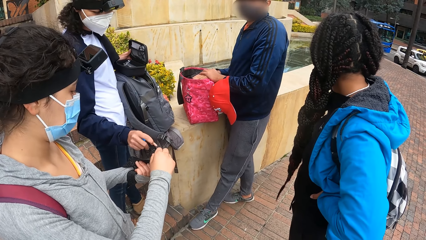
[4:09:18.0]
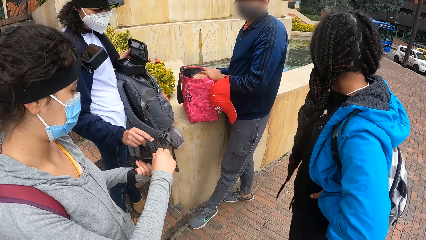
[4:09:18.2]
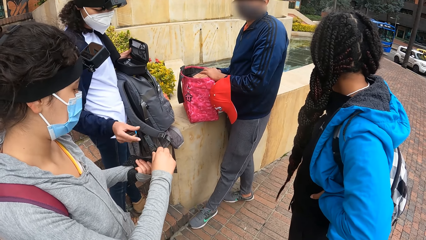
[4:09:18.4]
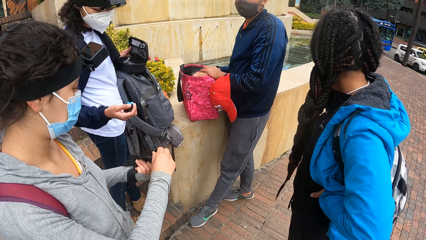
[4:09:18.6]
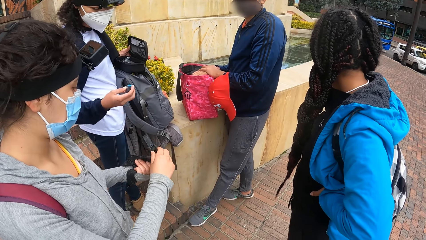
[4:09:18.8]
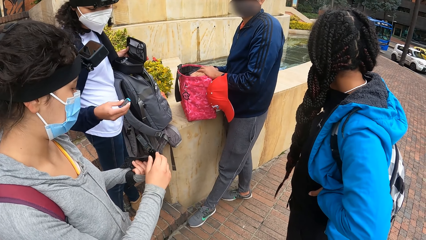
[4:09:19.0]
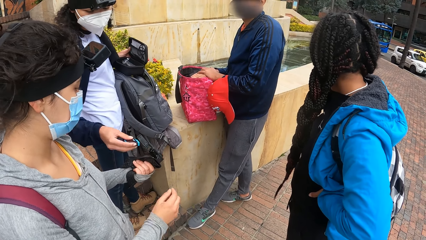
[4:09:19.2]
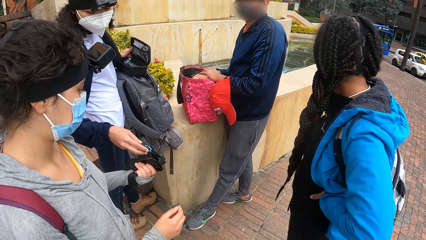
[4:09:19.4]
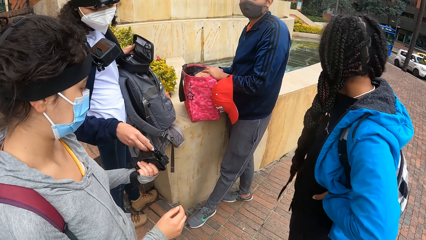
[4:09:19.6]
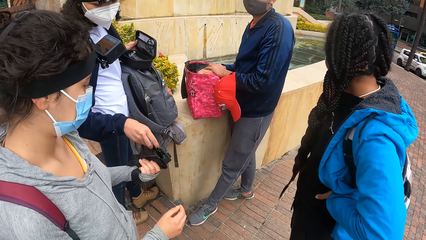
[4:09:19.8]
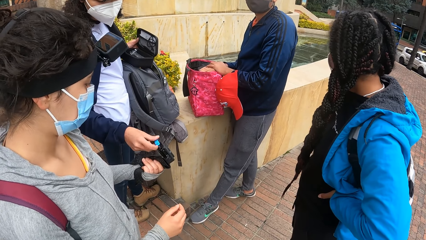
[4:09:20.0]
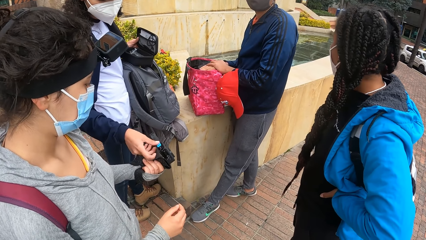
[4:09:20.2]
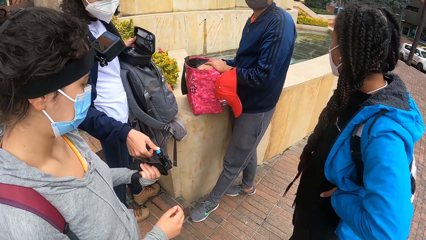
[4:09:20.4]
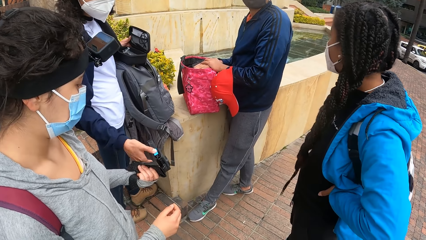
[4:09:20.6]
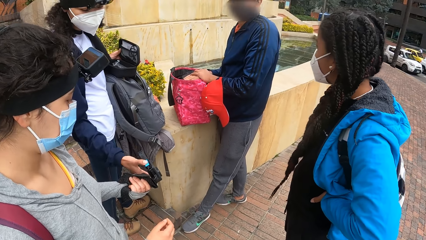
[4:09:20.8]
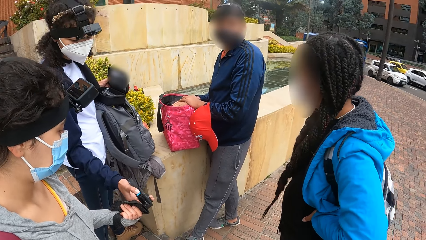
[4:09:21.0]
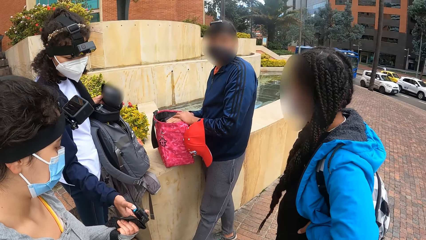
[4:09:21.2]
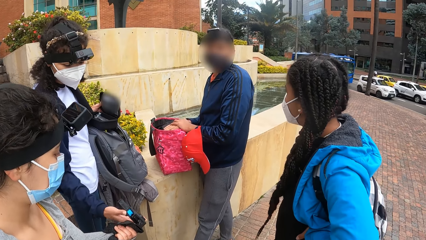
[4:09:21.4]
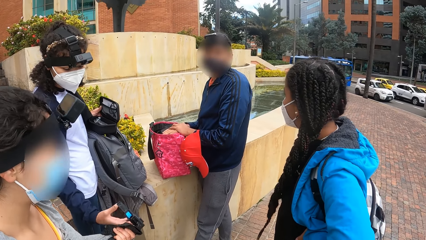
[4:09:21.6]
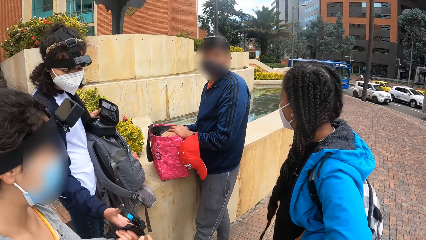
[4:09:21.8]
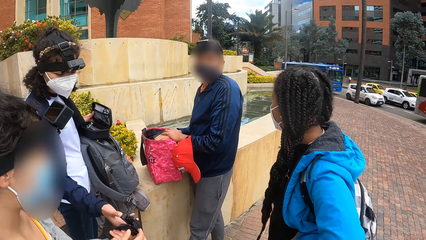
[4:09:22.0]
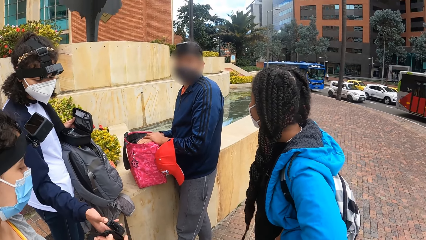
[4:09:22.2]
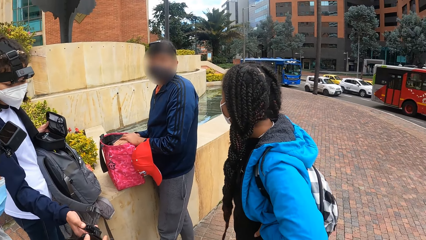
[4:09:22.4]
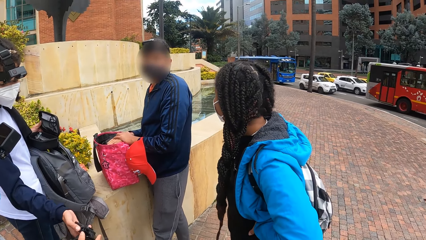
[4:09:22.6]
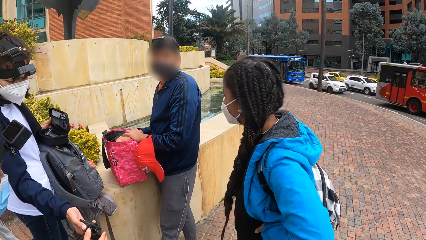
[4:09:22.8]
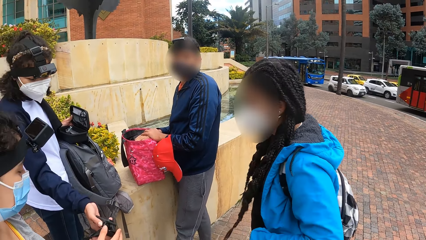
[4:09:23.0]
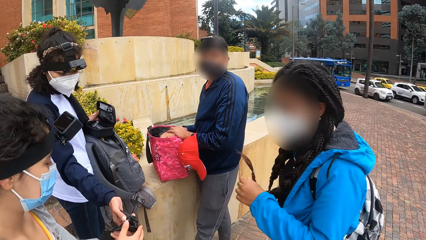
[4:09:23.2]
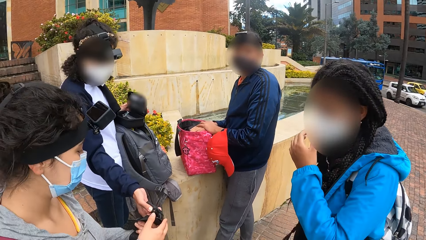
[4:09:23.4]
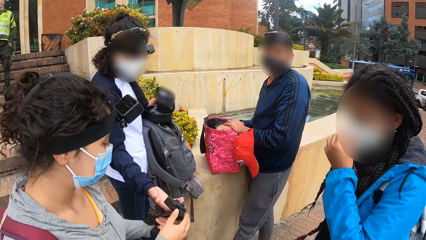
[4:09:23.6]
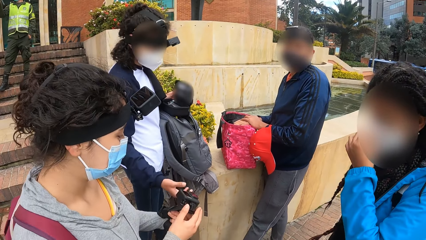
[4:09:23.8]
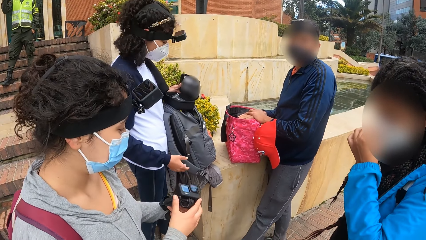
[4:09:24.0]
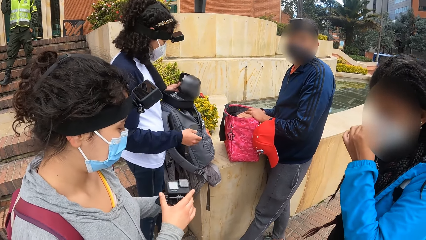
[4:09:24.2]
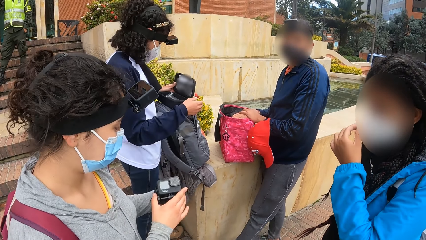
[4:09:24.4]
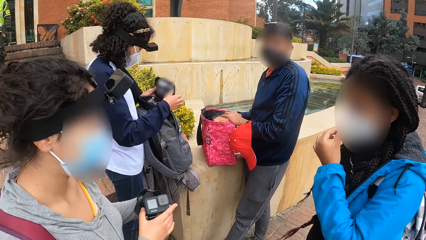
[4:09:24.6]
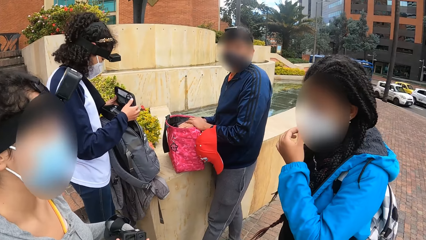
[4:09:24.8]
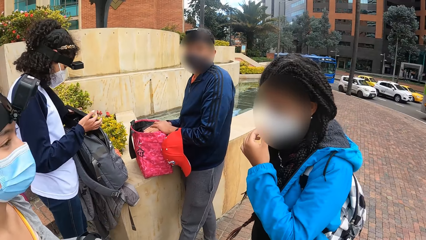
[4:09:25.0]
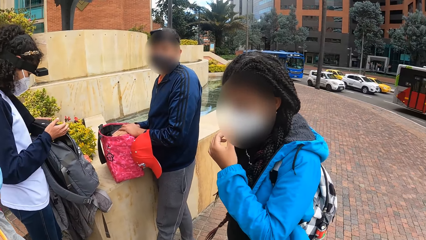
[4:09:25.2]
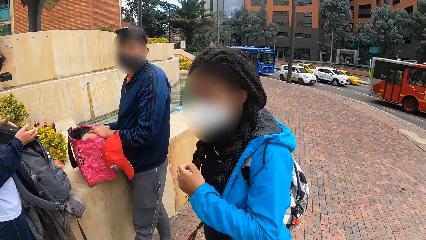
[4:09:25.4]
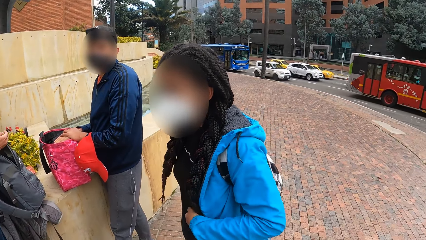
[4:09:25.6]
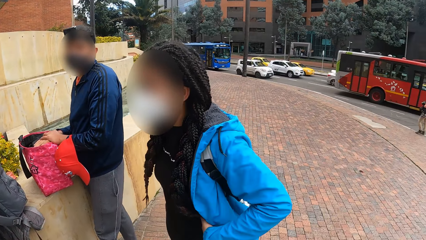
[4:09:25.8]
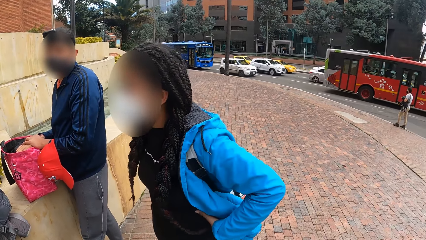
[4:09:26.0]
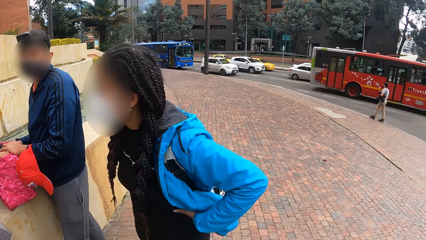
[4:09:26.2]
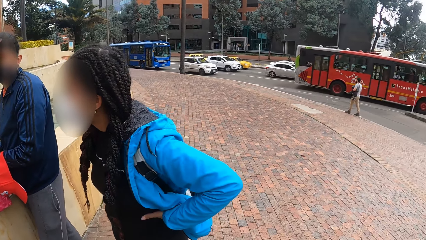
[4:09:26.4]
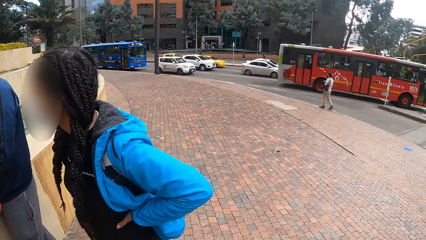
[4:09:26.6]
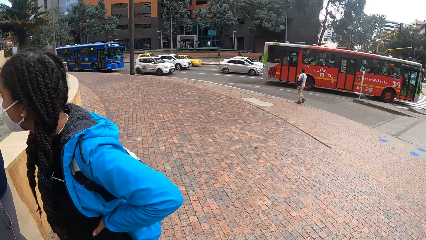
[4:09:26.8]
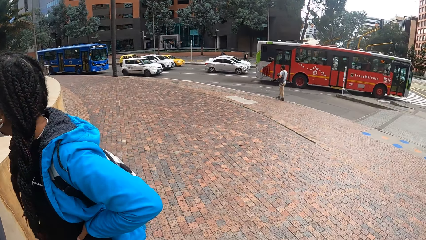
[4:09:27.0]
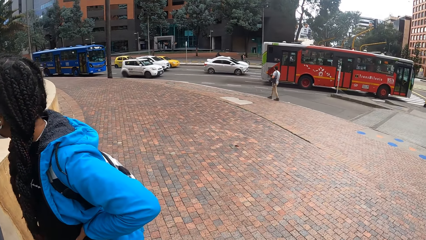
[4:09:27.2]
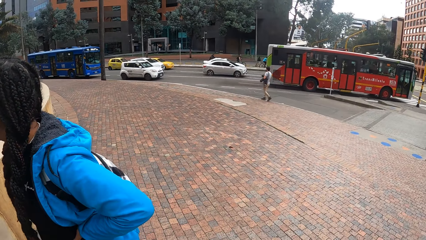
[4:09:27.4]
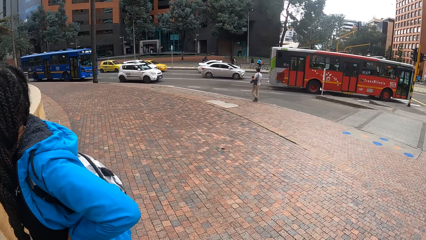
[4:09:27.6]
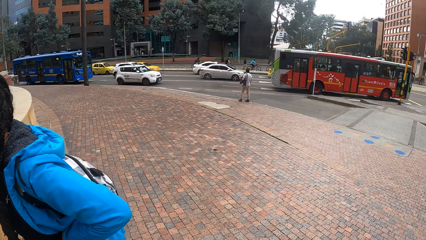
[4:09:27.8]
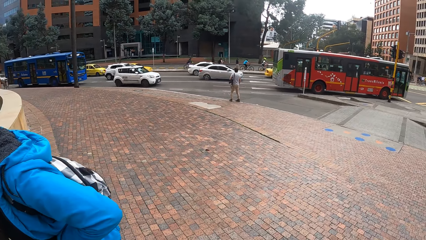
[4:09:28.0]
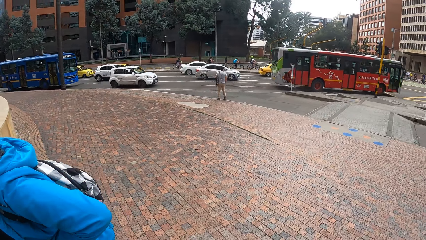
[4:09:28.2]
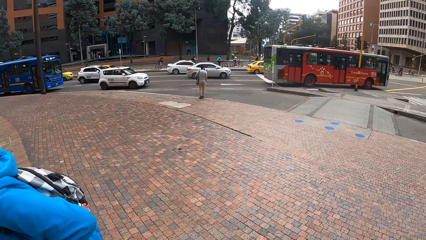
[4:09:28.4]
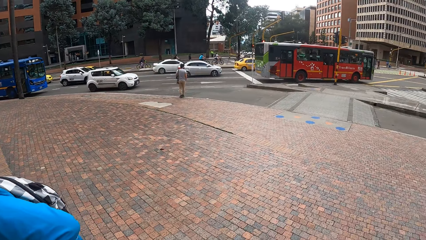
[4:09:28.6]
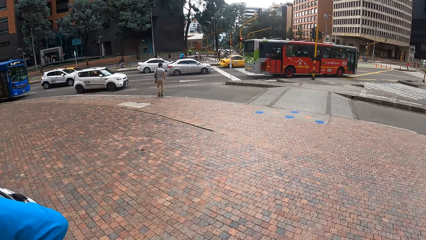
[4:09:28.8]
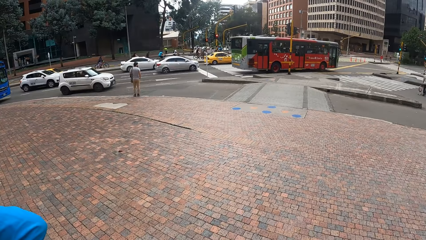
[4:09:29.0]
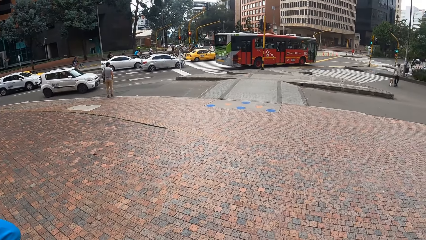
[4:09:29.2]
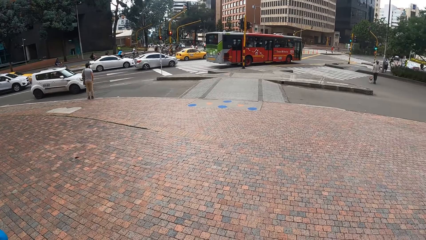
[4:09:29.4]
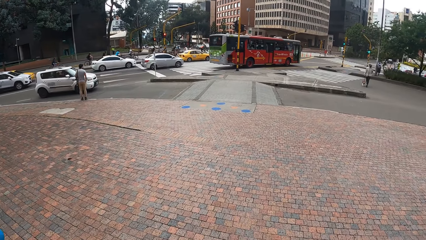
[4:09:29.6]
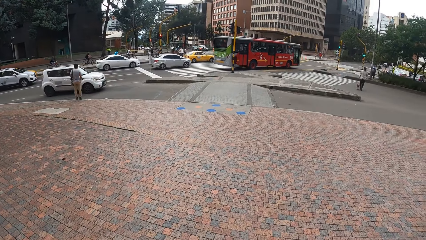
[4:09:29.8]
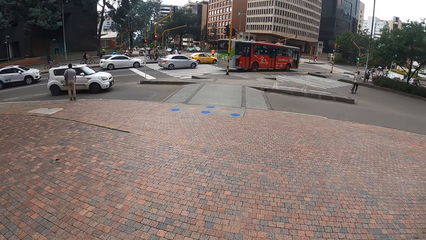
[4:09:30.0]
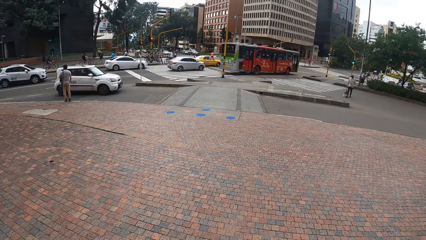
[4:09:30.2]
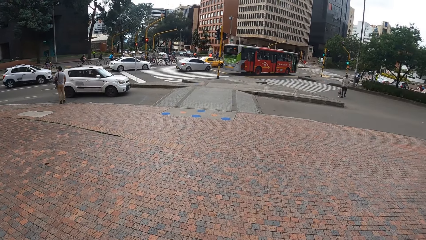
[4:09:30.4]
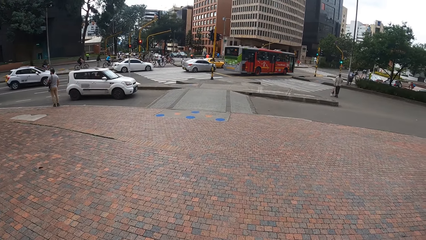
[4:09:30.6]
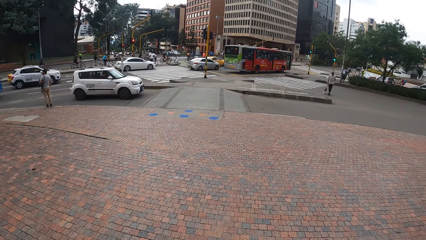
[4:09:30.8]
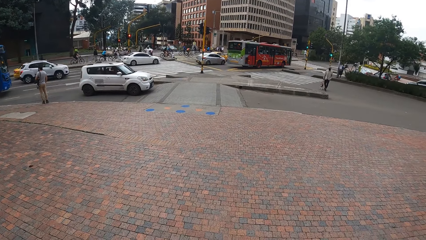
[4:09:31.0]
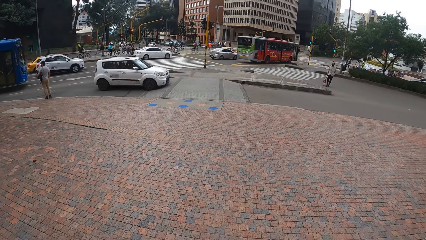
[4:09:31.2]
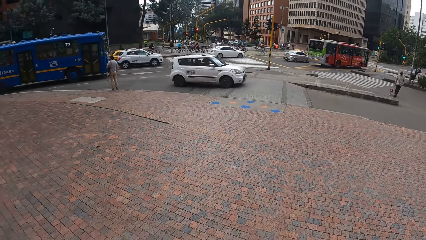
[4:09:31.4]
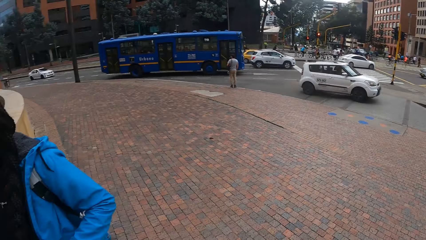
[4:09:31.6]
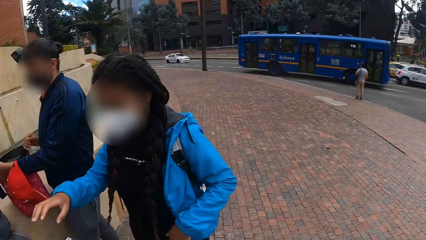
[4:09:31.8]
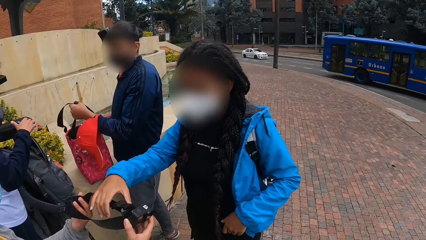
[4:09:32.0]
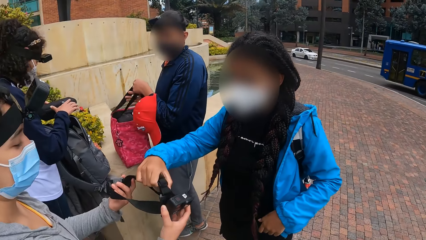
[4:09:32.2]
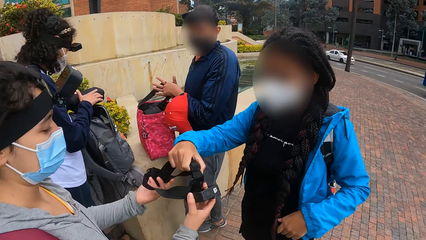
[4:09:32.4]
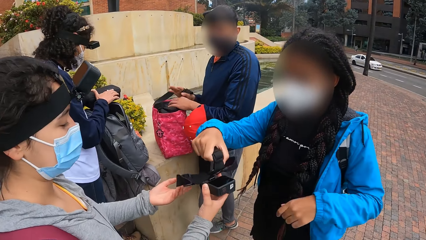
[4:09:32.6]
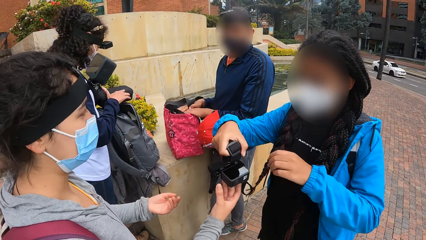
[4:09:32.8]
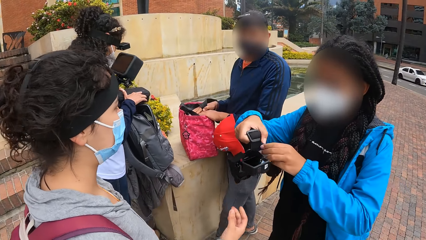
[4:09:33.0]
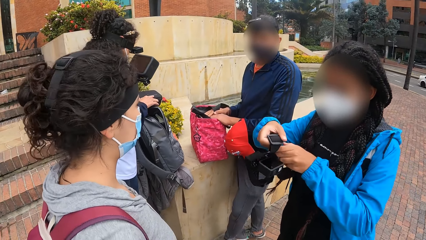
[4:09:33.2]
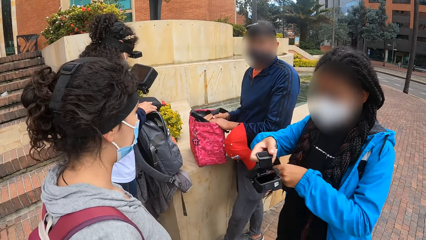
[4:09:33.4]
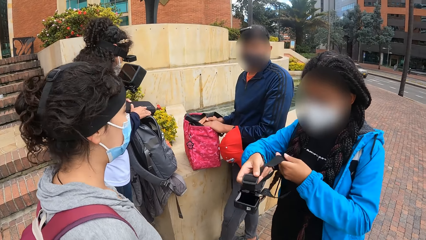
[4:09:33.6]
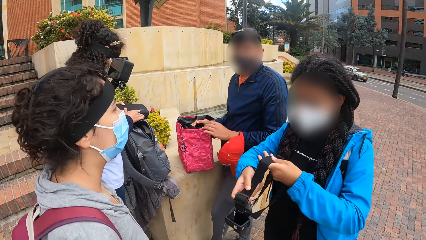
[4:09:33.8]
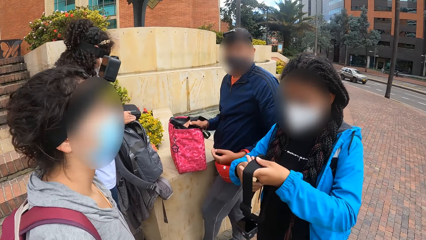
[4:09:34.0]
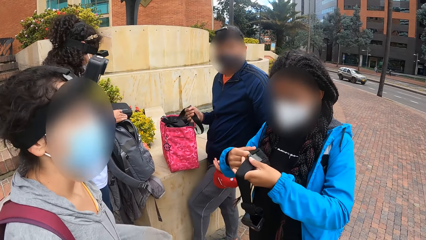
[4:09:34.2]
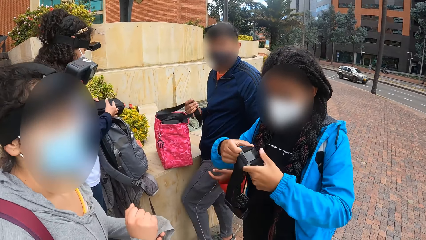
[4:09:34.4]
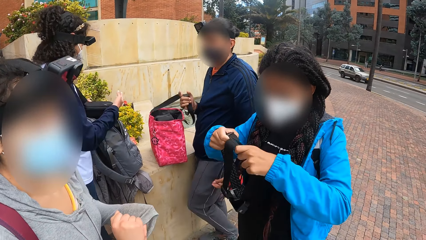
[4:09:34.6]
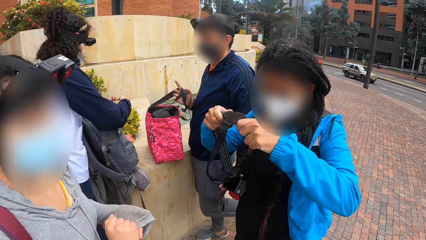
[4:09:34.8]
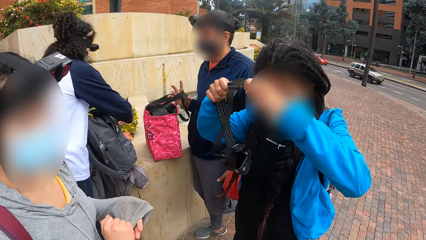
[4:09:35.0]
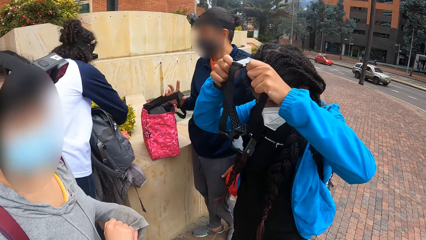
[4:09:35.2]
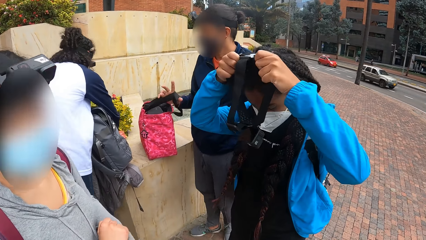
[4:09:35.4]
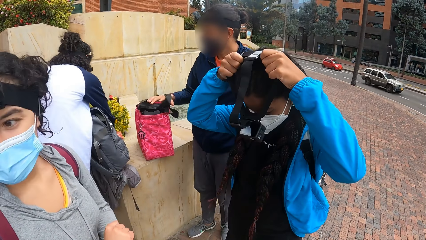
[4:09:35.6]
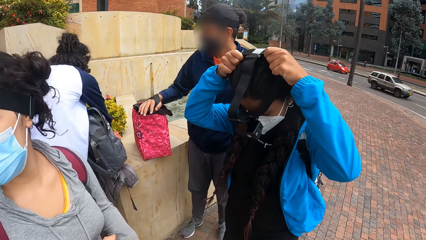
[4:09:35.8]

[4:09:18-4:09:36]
A woman places a battery in her right hand in the camera on another woman's left hand. A third woman touches her face with her left hand. The camera wearer looks at the bus. The third woman takes the camera from the second woman with her right hand. She wears the camera with both hands.
